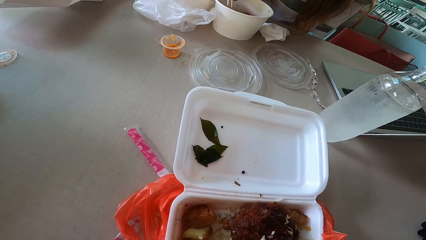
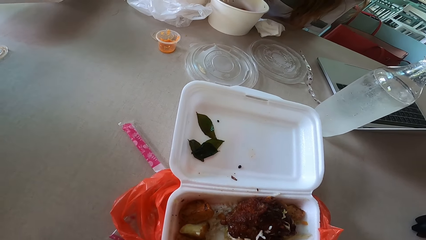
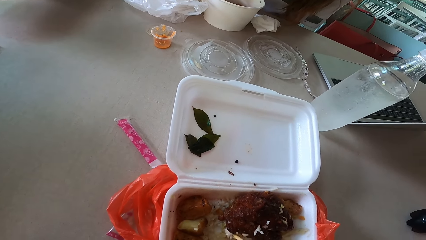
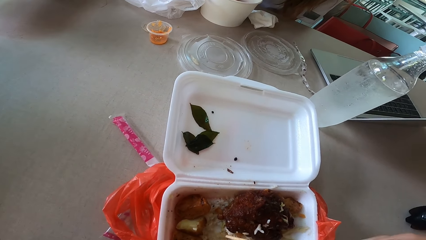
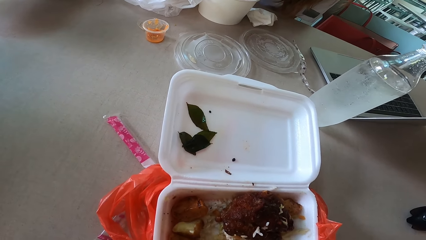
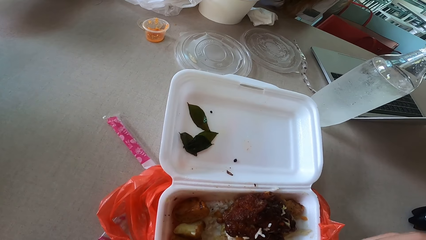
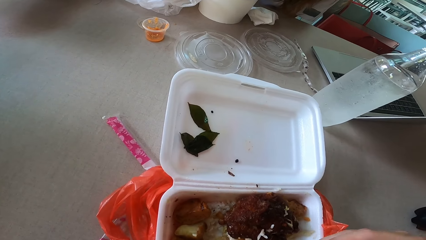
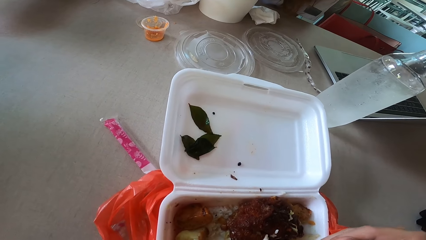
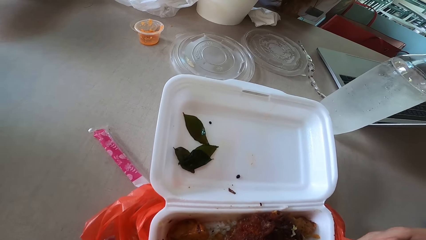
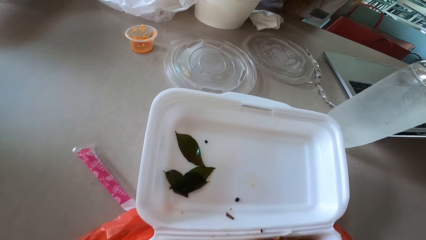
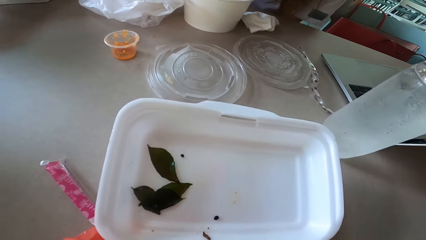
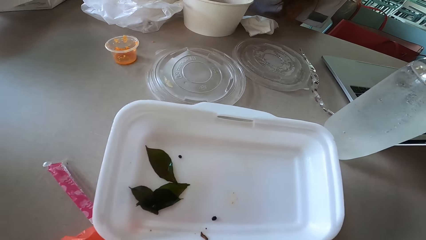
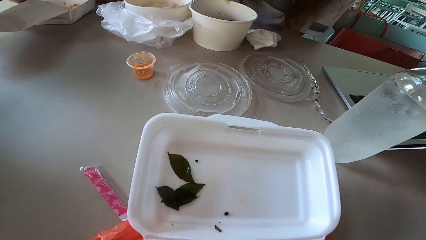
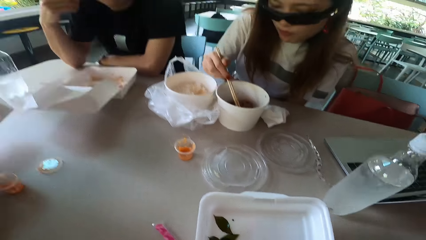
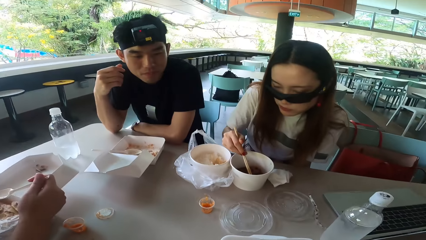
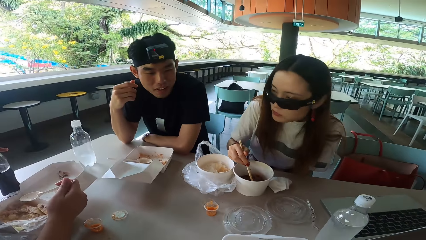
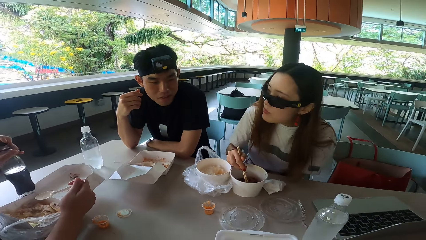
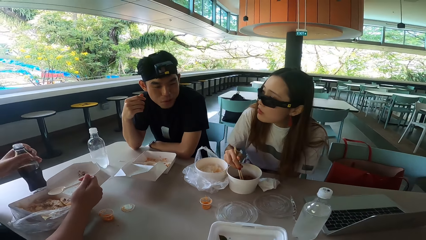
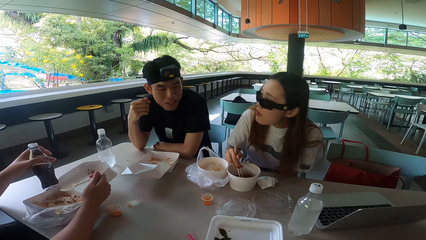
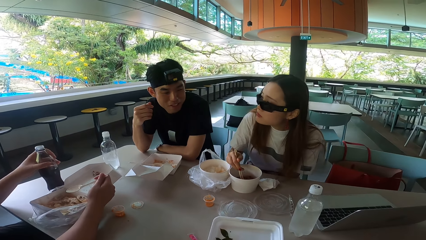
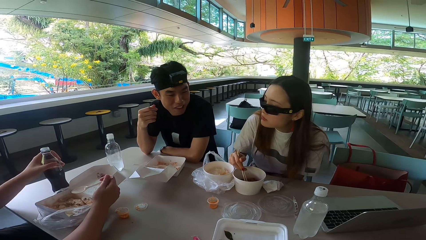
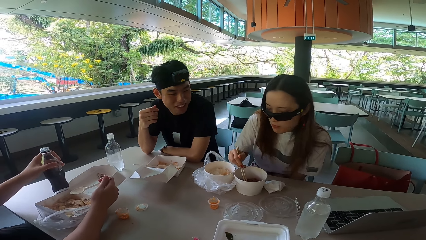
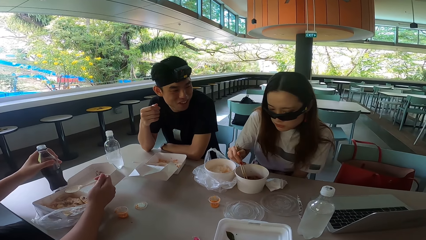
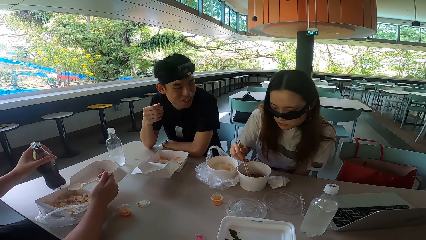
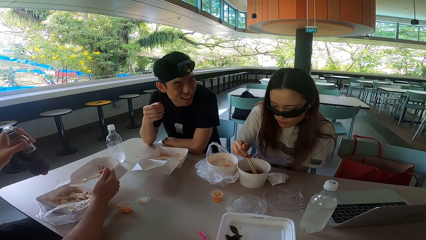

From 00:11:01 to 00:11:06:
A woman puts something in the bowl. The woman turns right. The camera wearer stirs rice with a chopstick. A man puts a bottle on the table and holds the bottle. Another man talks to the woman. The woman turns forward.

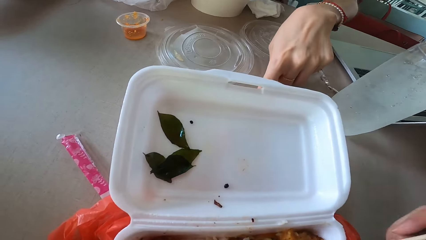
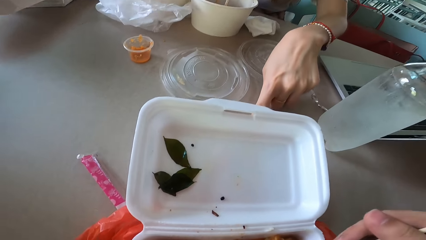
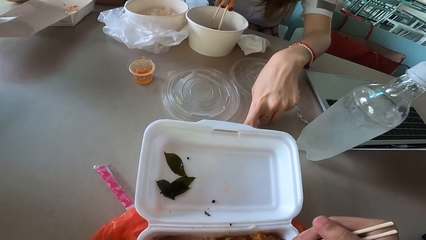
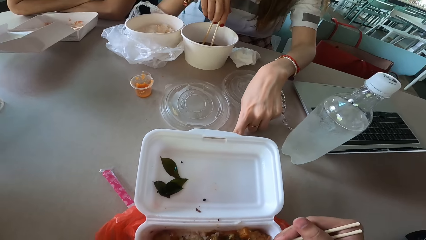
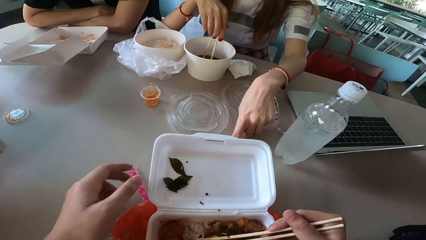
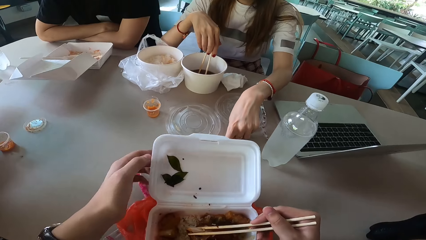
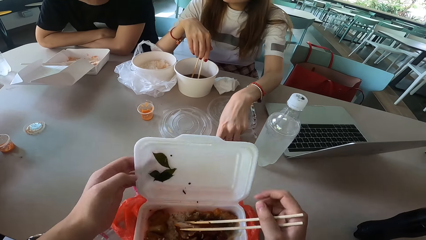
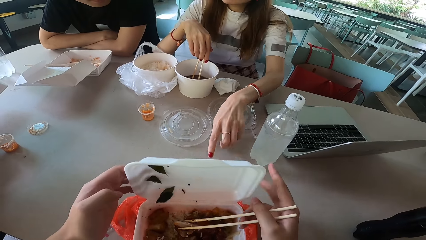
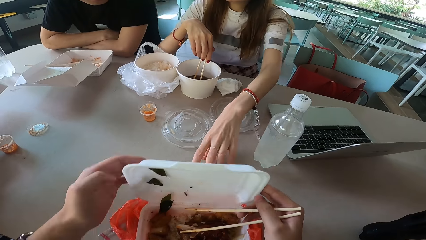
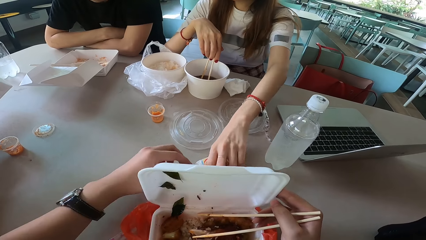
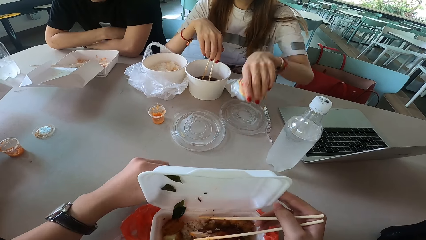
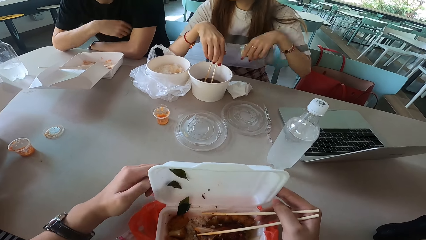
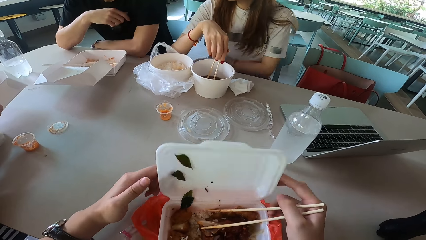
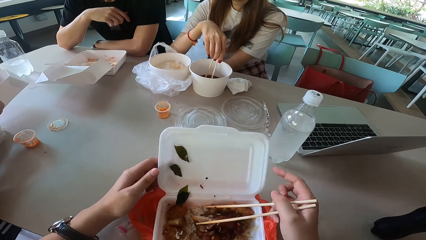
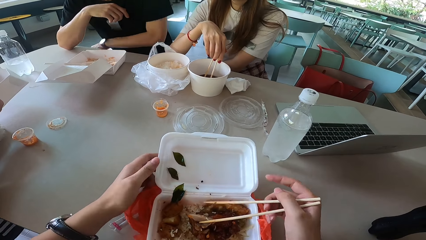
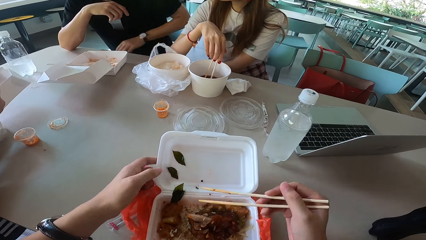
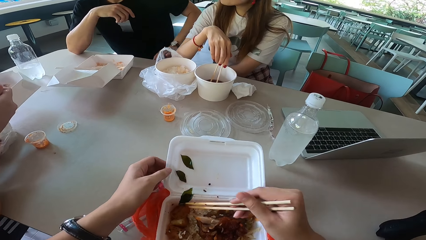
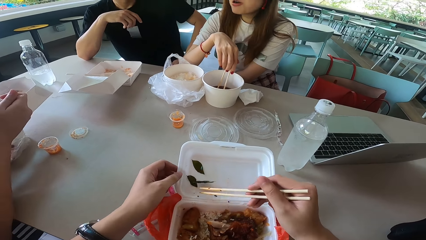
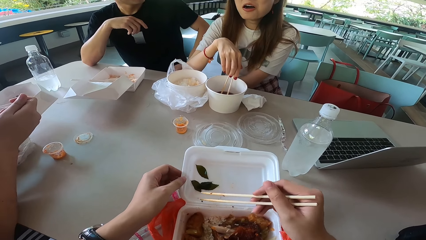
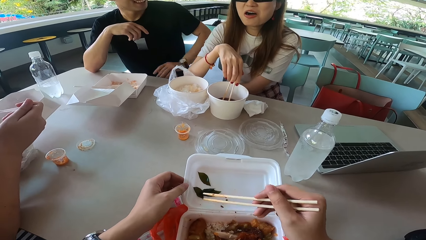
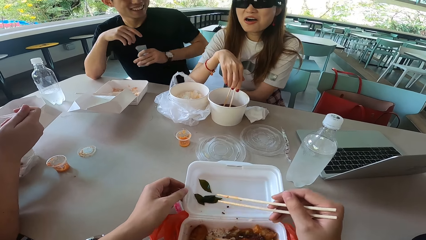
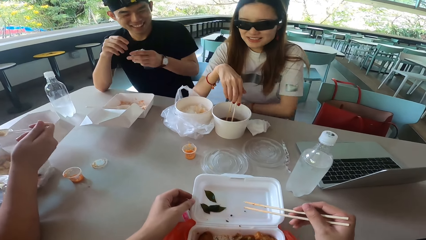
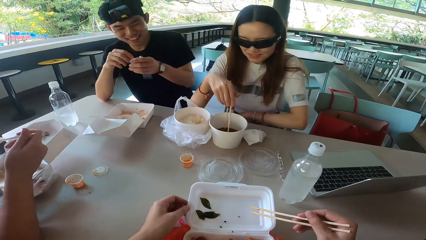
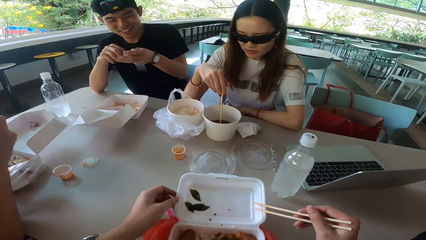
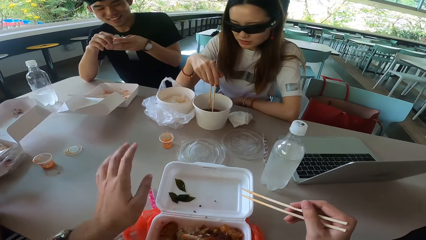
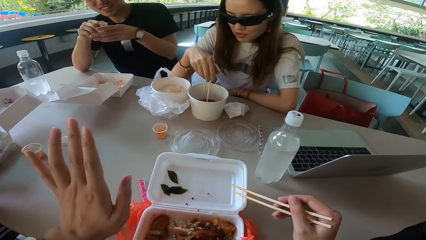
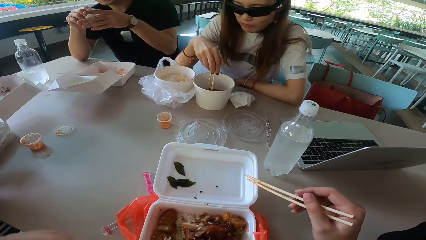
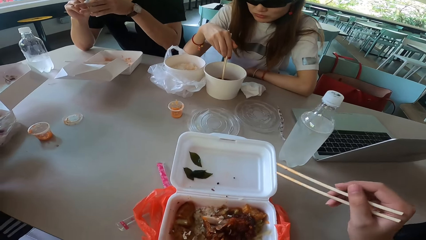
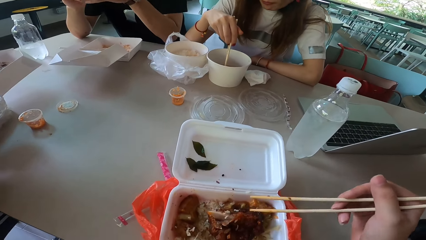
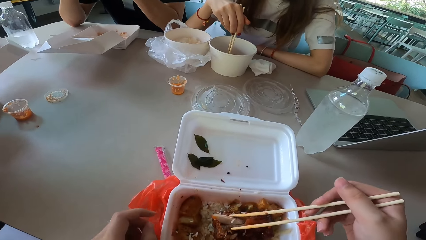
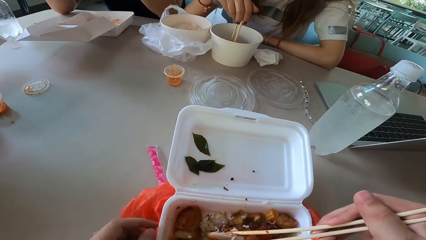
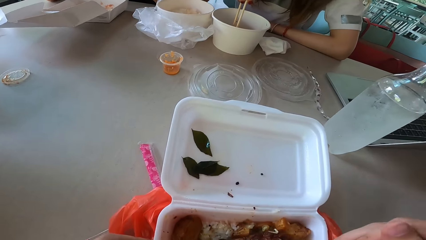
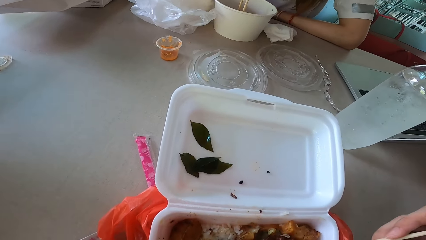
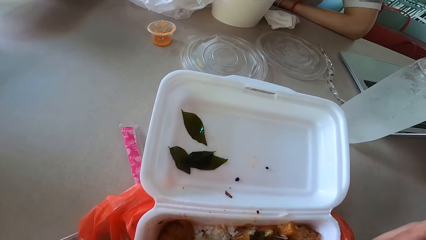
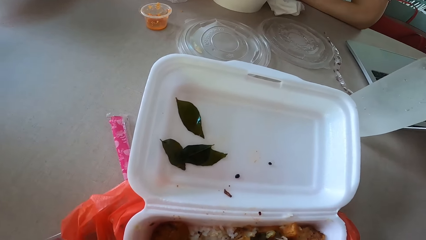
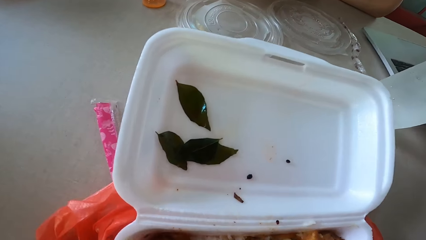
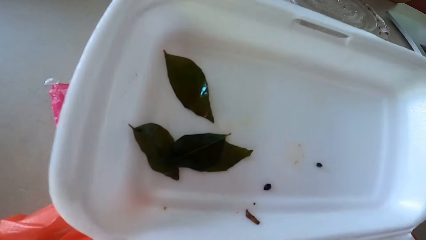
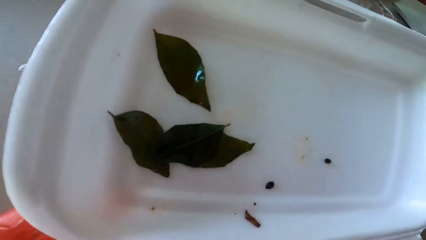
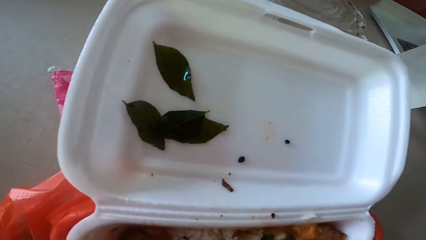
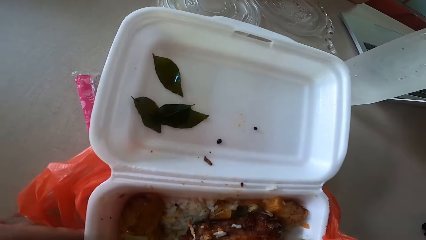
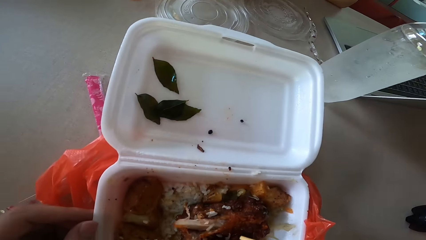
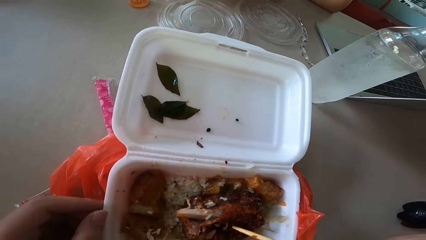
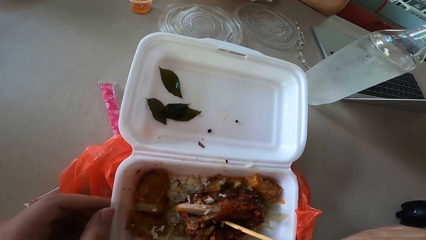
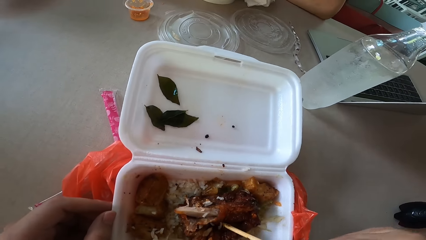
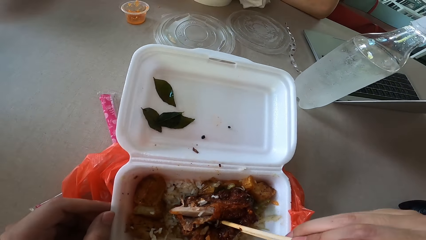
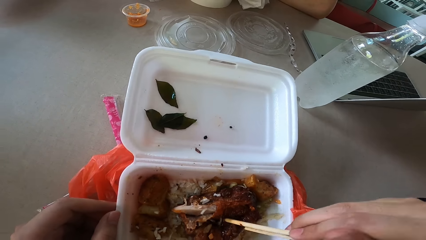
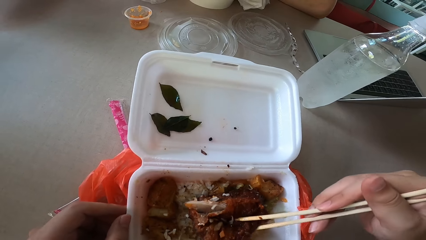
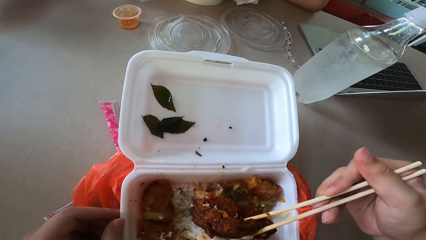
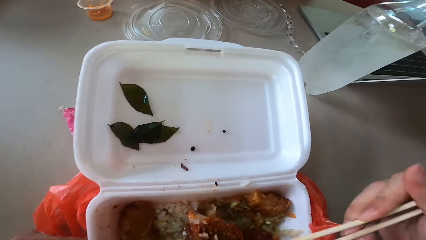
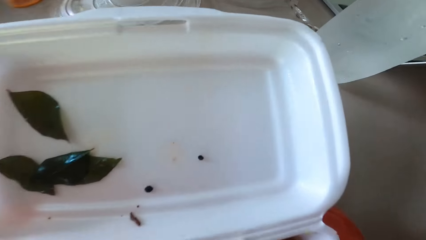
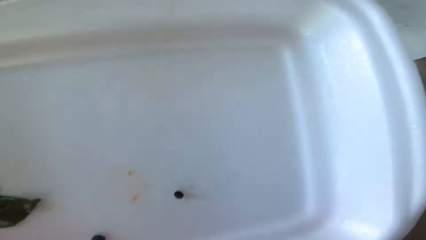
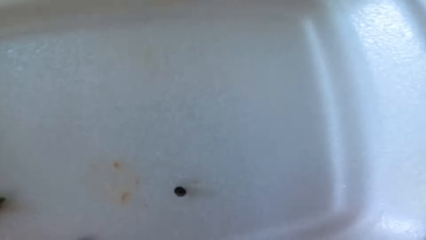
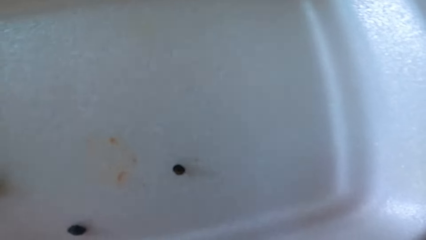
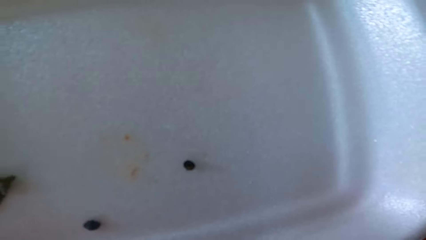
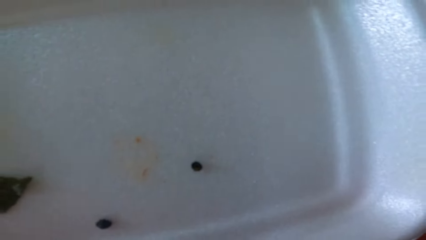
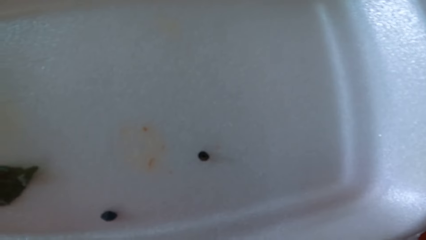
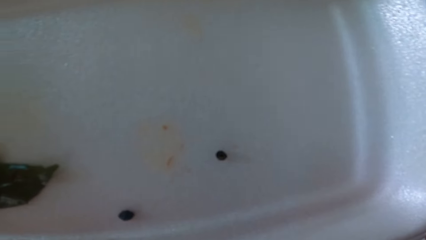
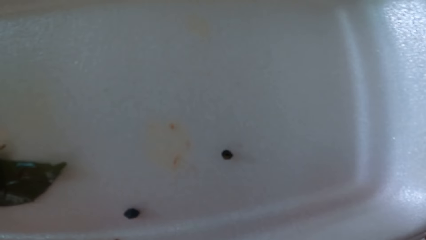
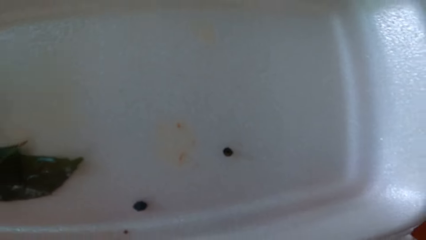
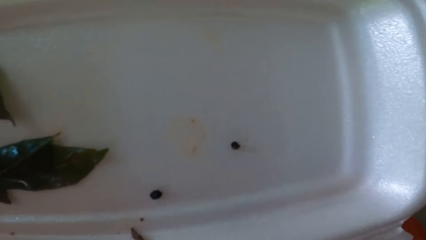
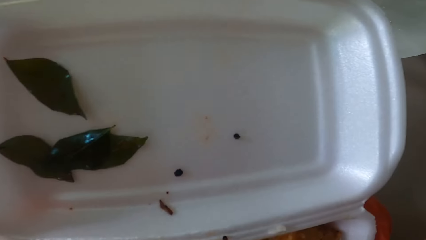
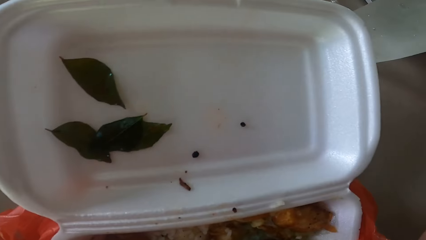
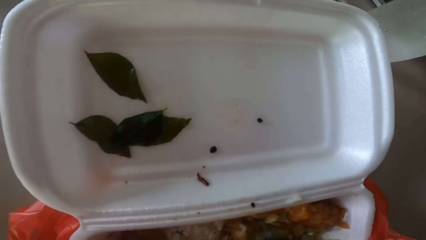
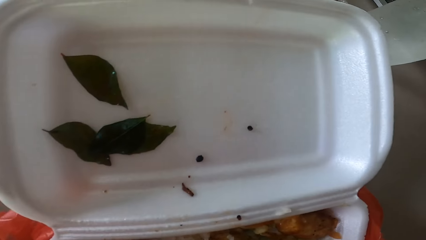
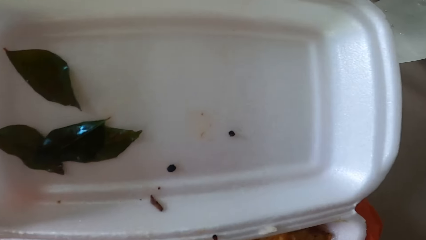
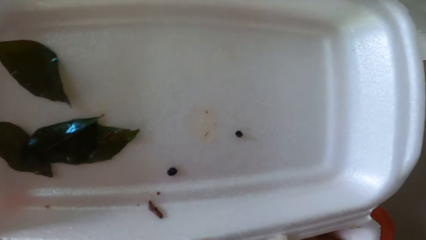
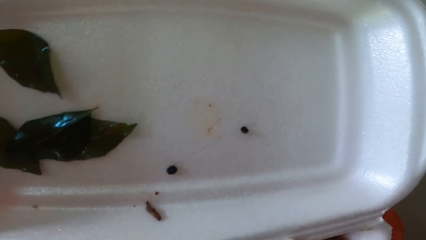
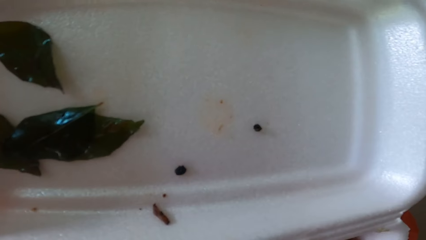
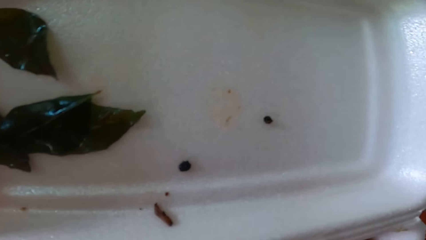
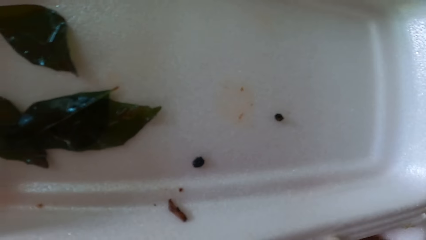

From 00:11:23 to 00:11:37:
A woman points at something and raises a hand. The camera wearer lifts the tin lid or top of the food container. The woman picks up a paper. The camera wearer releases the top of the food container. He holds the lid with both hands. The woman passes something to a man. The camera wearer touches the top of the food container. He drops the lid. The man raises his right hand and lowers his left hand. The camera wearer pushes bay leaves aside using chopsticks. The woman laughs. The man laughs, picks something from the woman. The woman rests a hand on the table. The man looks at something. The camera wearer pulls his hands off the tin. Another man eats something. The camera wearer talks to the woman. The woman mixes something. The first man rests his left elbow on the table. The camera wearer holds the tin. He turns something, picks meat with chopsticks and looks around.
